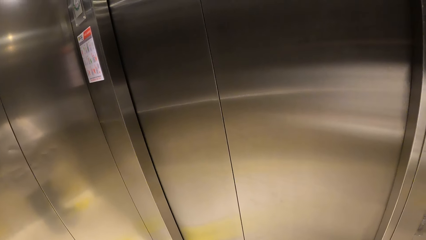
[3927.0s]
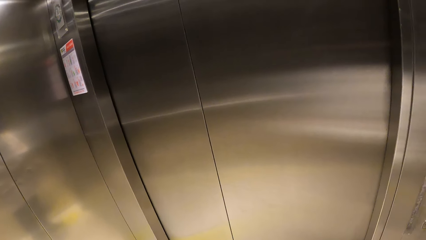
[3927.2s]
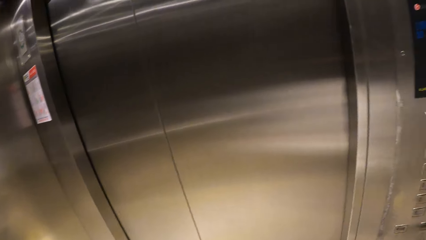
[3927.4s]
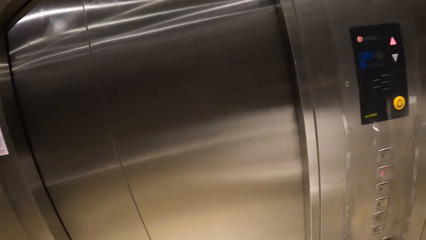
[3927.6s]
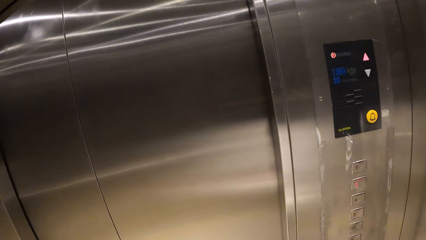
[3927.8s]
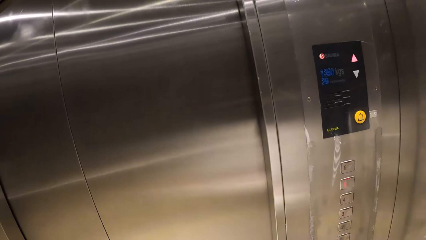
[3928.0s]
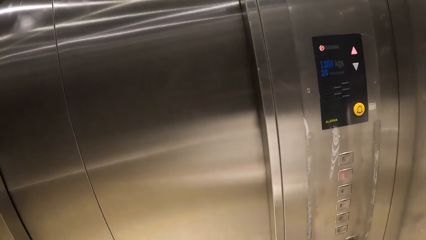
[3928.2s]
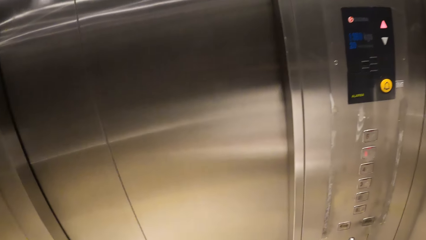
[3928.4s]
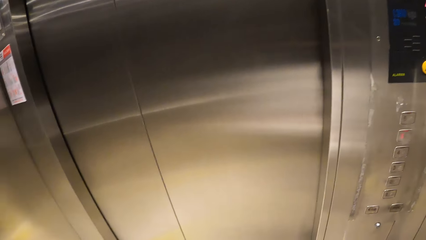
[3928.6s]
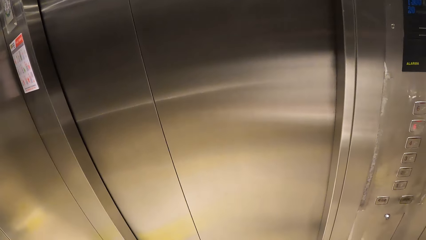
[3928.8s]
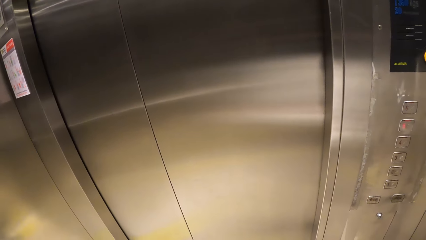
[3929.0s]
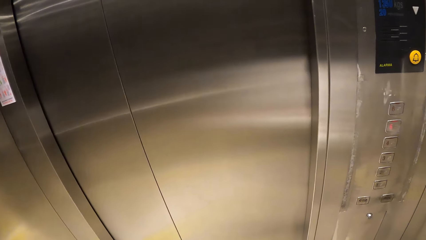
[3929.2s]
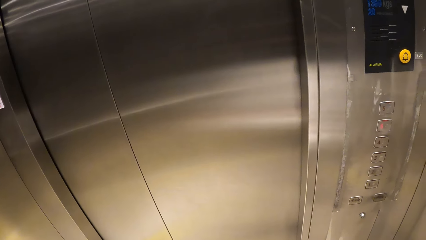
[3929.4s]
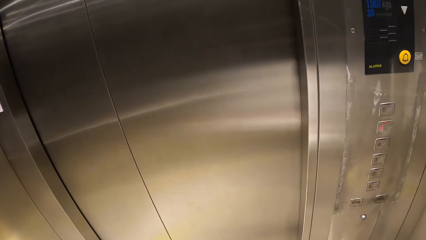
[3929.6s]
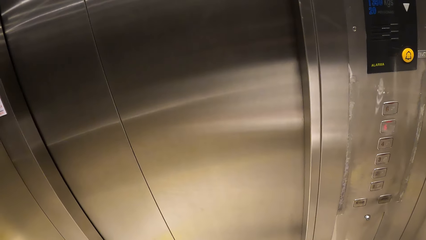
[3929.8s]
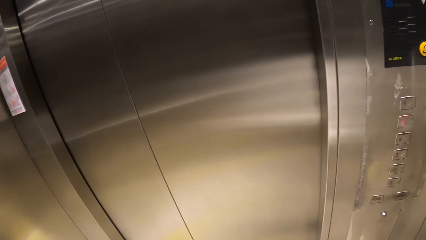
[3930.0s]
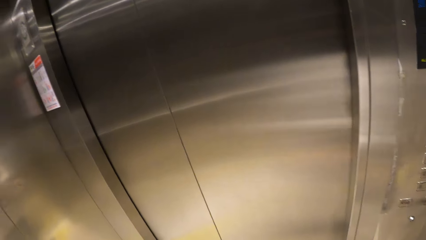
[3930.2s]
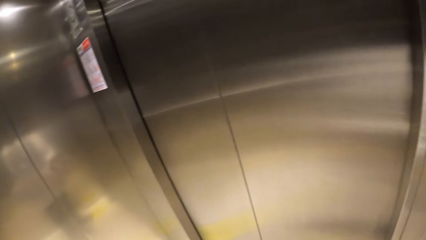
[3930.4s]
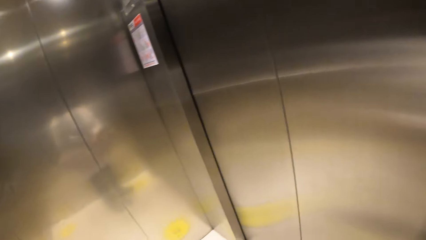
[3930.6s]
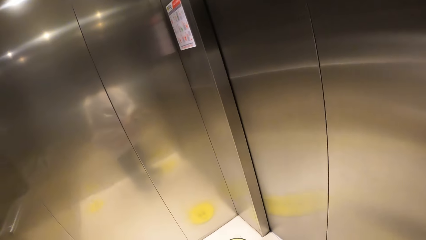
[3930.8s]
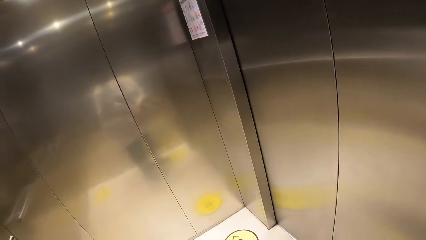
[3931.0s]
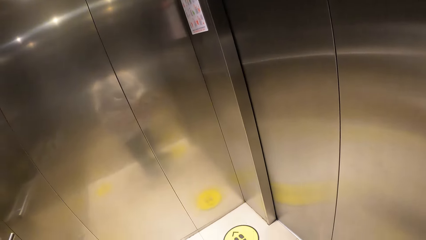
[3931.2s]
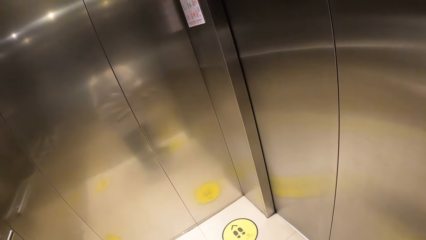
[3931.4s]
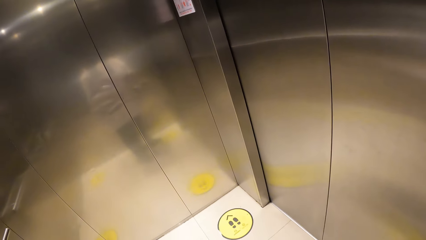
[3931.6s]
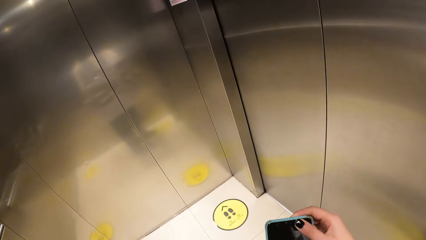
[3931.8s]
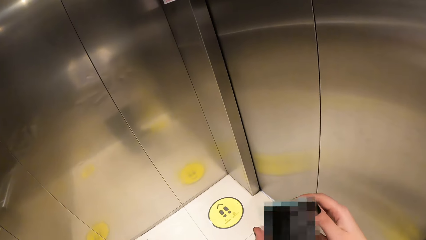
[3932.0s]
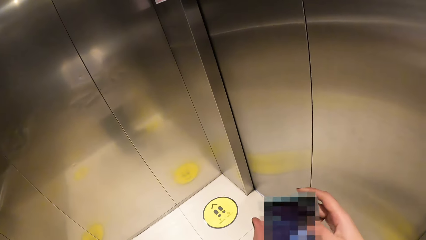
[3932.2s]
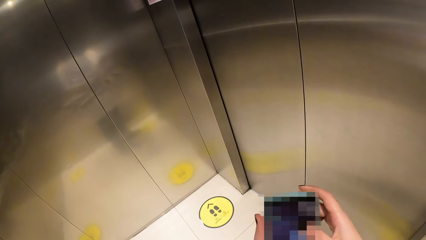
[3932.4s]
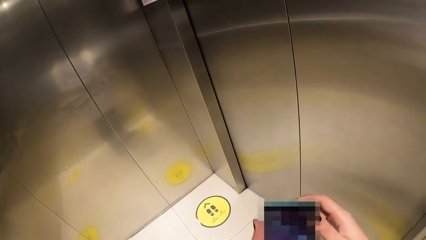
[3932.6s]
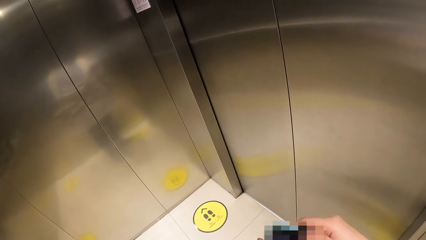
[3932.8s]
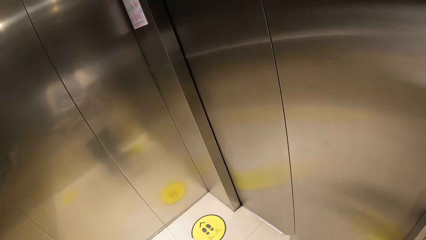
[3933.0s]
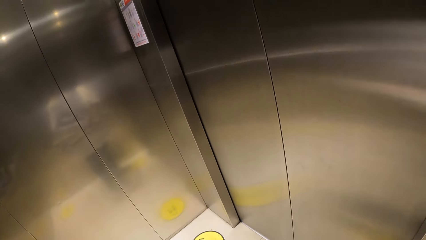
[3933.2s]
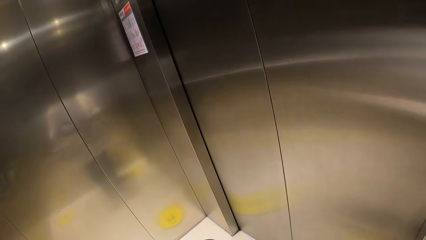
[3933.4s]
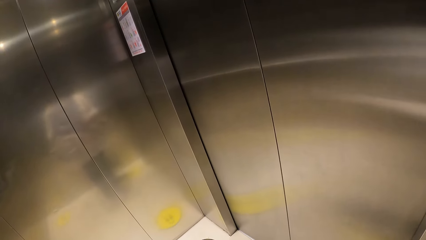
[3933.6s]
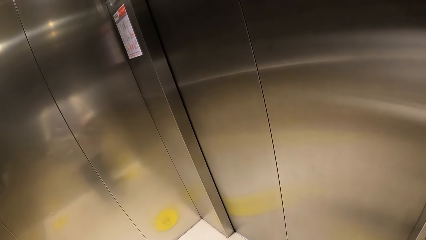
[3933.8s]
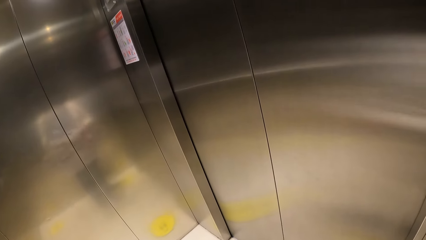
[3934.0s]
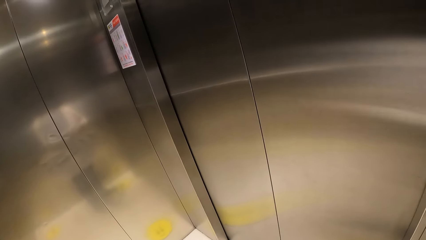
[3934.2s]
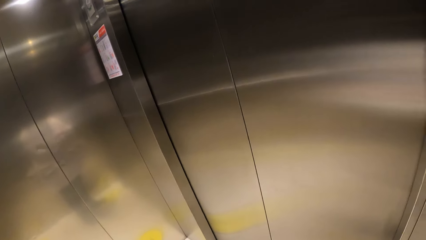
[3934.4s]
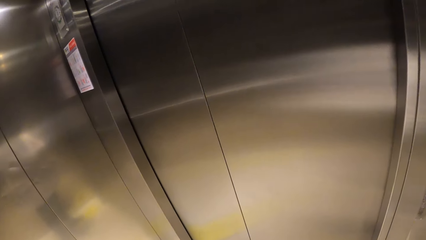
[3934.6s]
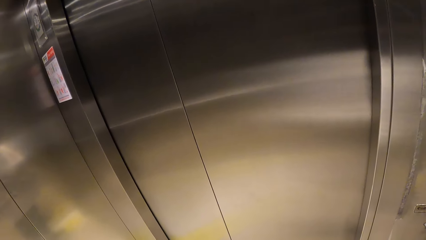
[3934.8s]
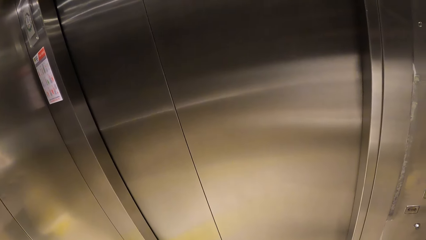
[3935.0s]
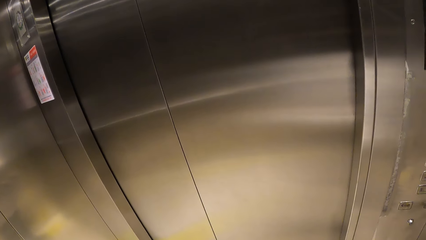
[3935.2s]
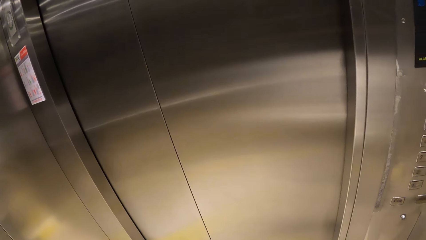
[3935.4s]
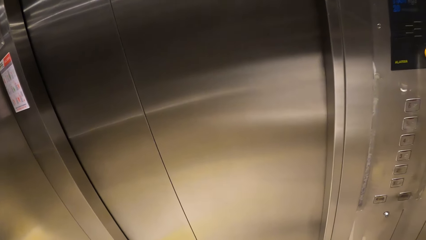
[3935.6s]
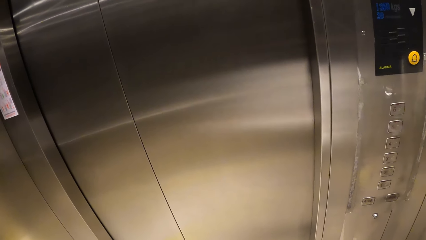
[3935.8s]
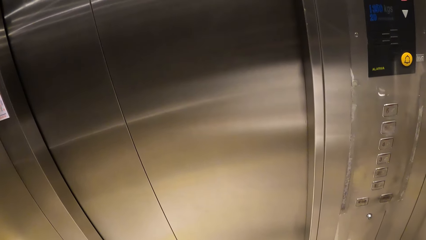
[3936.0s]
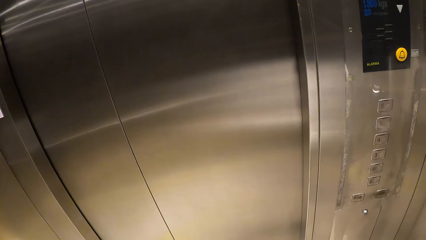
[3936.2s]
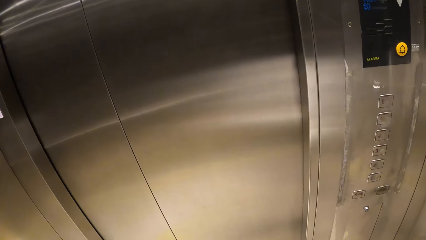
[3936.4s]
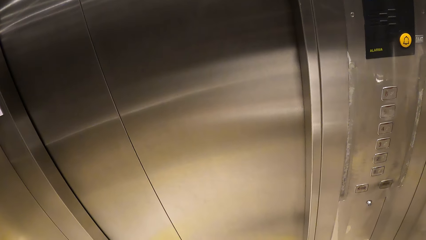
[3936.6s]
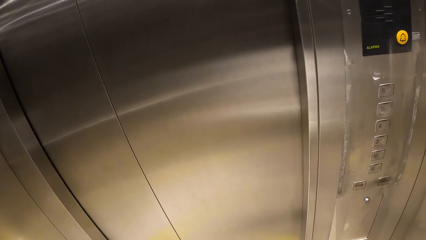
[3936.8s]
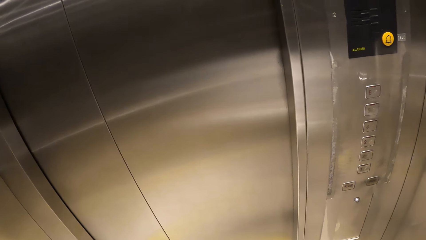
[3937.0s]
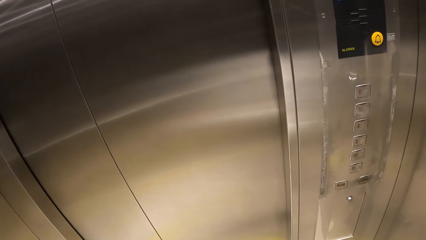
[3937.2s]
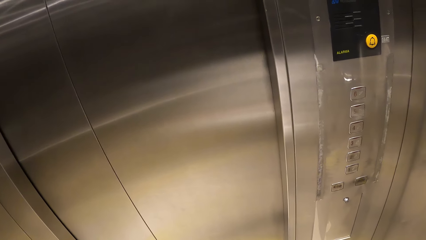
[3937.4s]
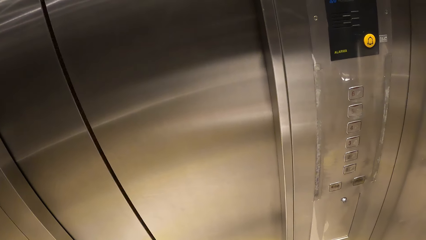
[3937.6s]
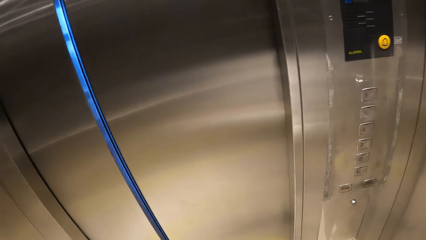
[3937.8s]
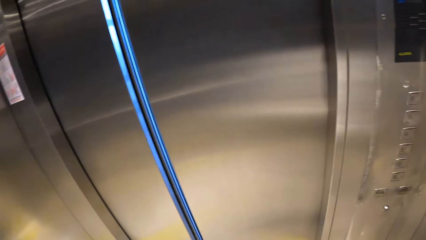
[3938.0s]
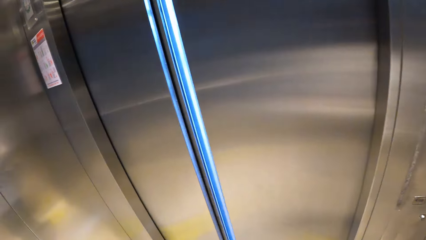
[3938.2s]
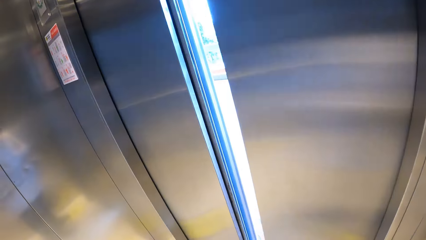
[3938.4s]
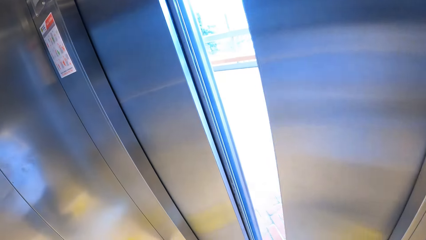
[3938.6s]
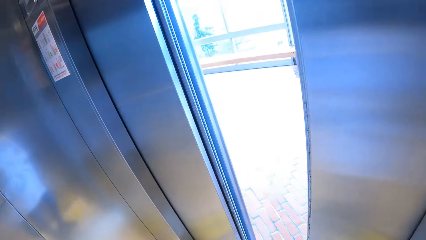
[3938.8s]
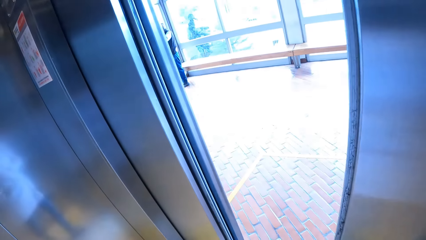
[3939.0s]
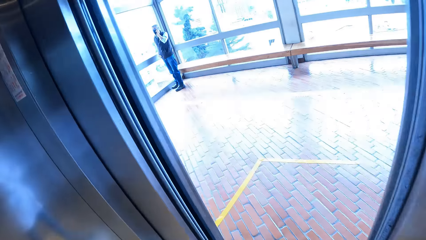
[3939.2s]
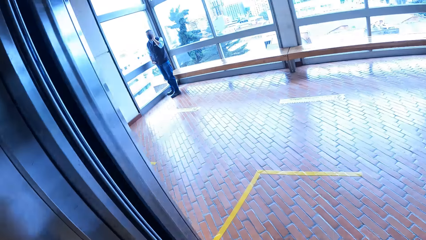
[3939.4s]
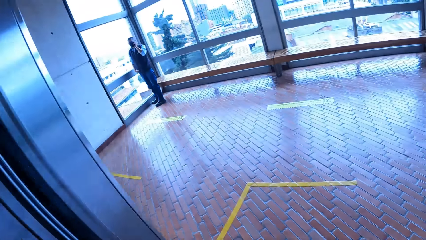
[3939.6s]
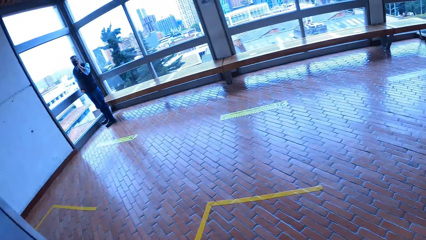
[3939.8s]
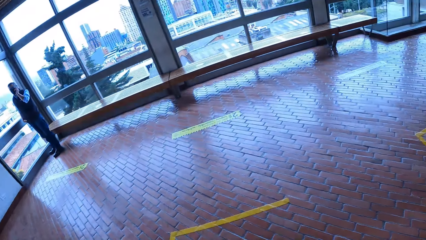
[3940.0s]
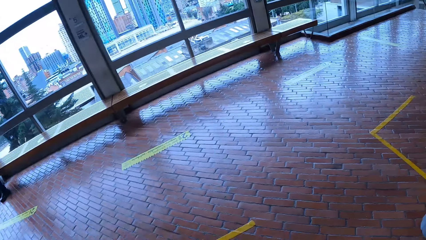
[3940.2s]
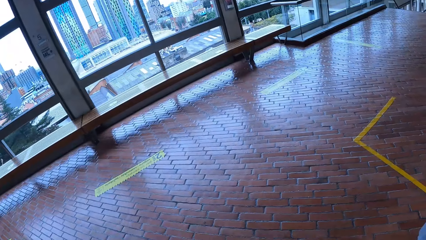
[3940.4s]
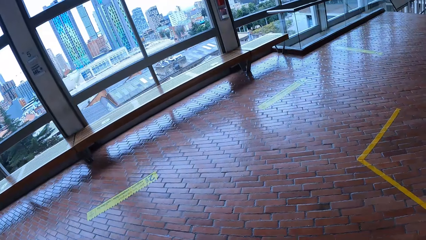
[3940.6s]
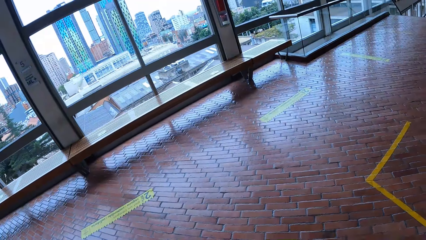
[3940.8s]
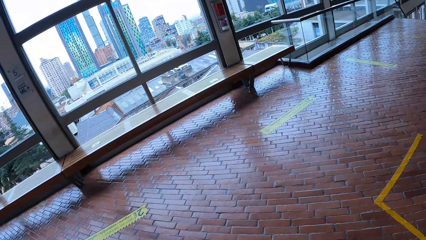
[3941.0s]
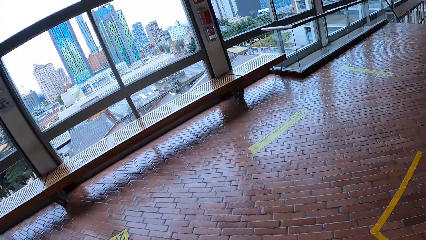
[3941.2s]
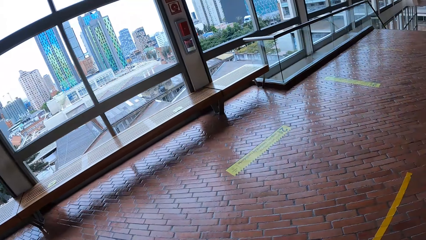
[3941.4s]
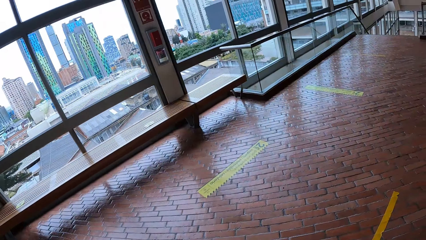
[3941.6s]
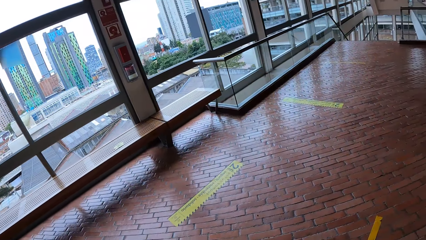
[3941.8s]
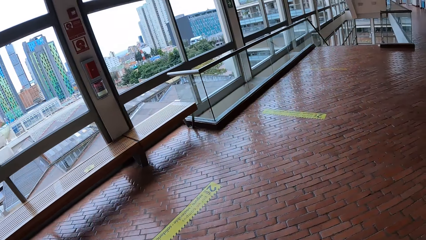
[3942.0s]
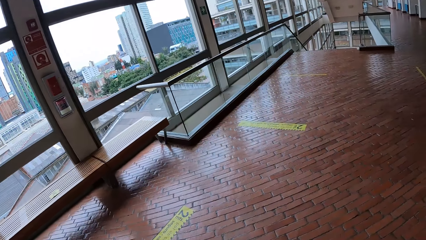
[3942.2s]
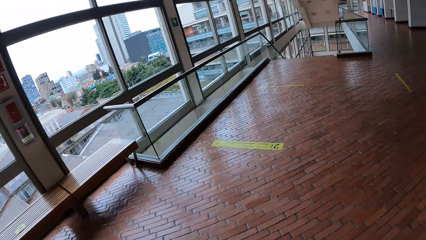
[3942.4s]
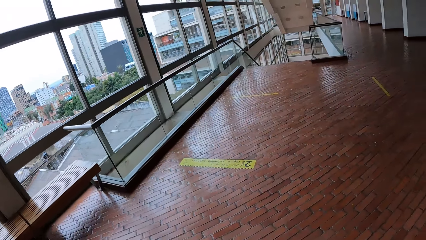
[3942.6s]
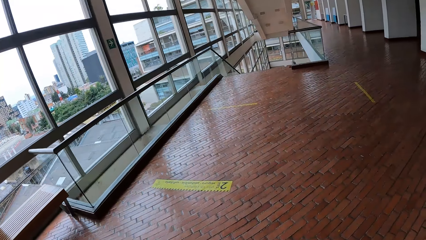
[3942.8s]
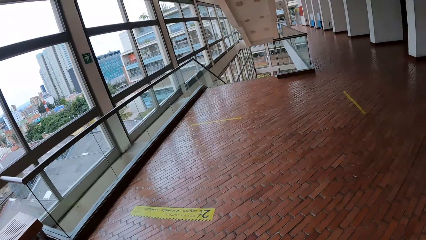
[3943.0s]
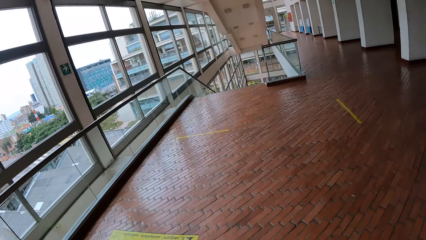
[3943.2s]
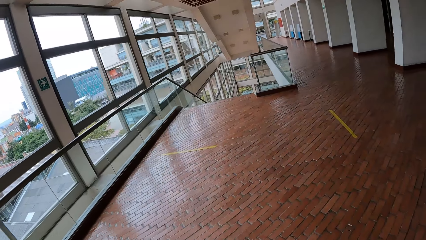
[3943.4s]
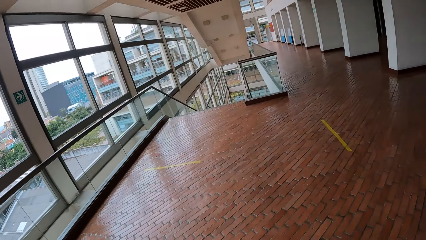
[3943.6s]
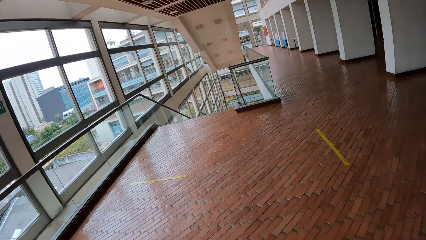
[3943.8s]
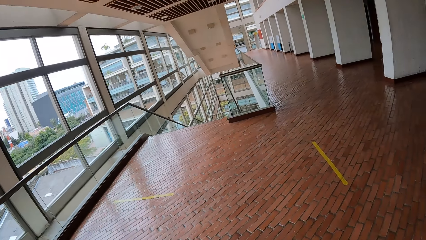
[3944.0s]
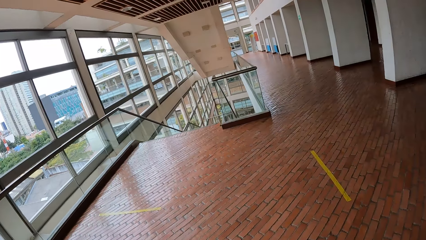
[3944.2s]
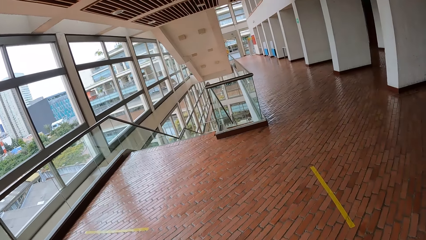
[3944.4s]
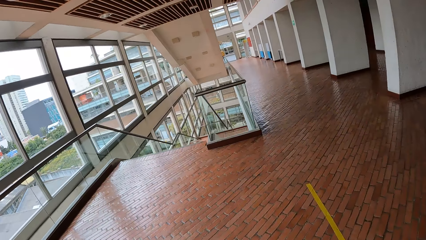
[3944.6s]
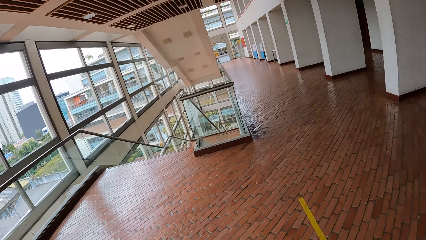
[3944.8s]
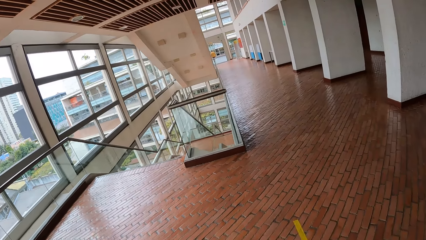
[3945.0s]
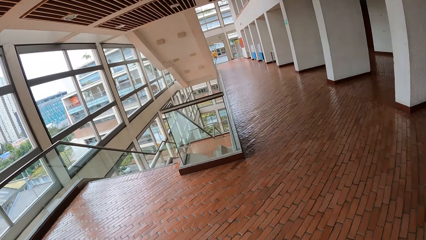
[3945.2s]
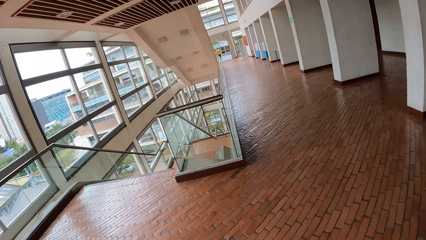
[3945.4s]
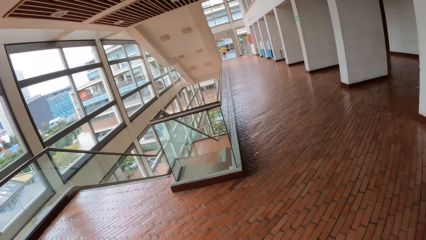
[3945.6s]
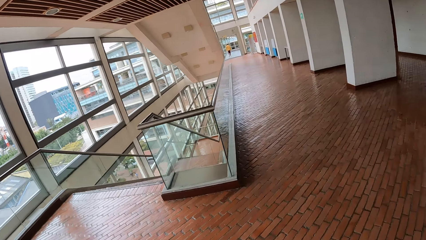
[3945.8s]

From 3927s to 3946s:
The camera wearer looks around. They hold the phone with both hands. They operate the phone and look around. They walk out of the lift to a walkway and move around.
